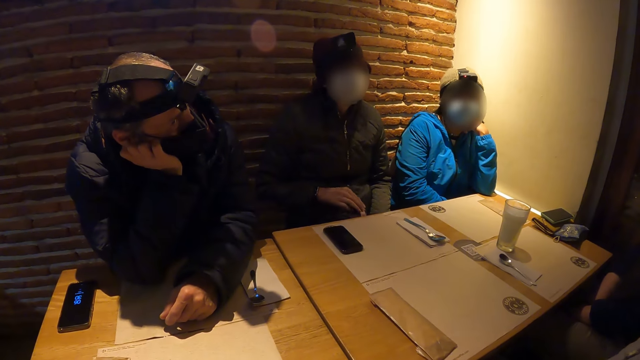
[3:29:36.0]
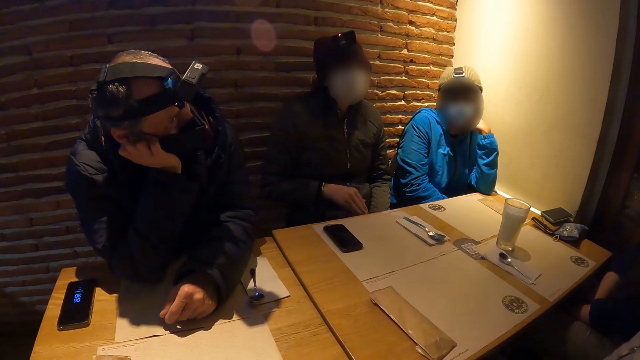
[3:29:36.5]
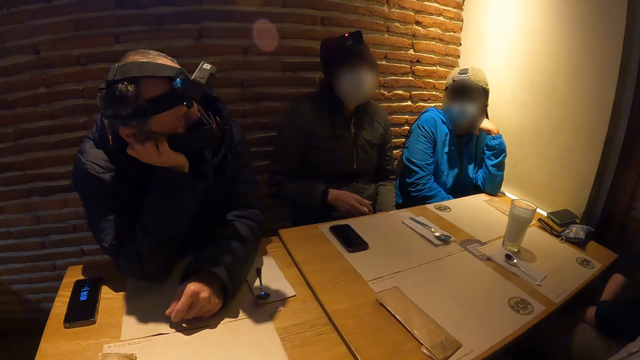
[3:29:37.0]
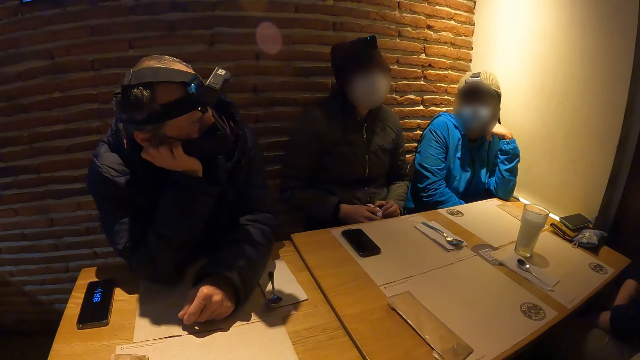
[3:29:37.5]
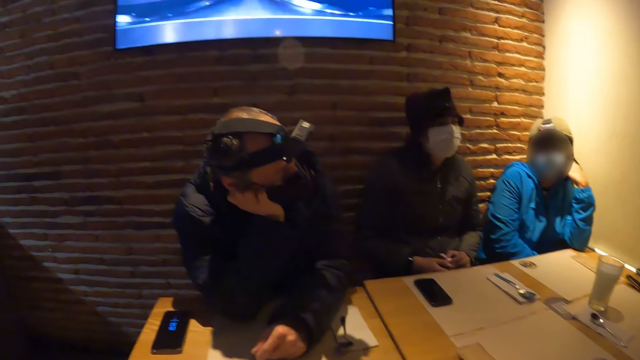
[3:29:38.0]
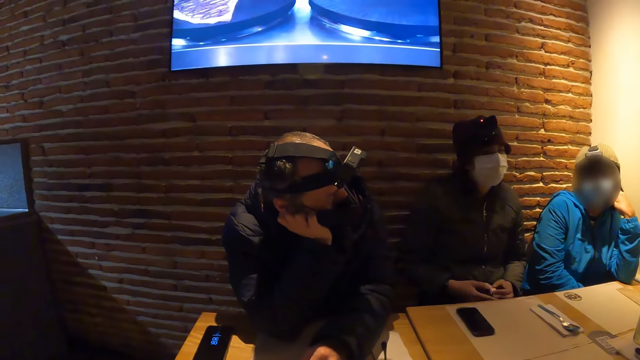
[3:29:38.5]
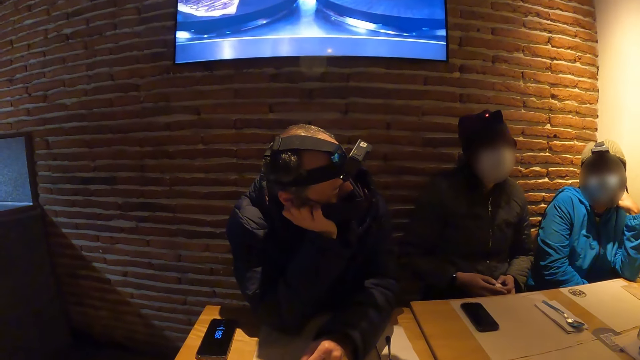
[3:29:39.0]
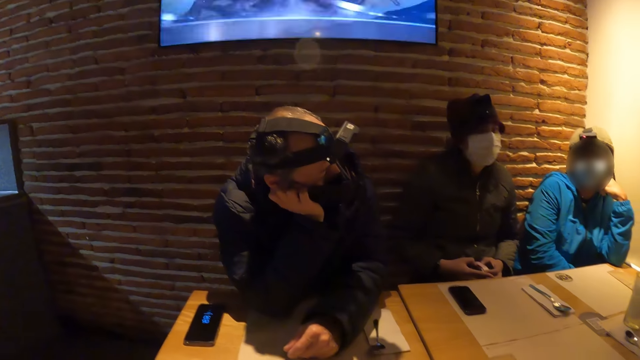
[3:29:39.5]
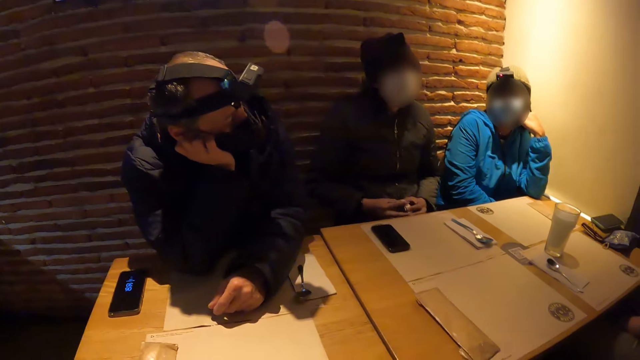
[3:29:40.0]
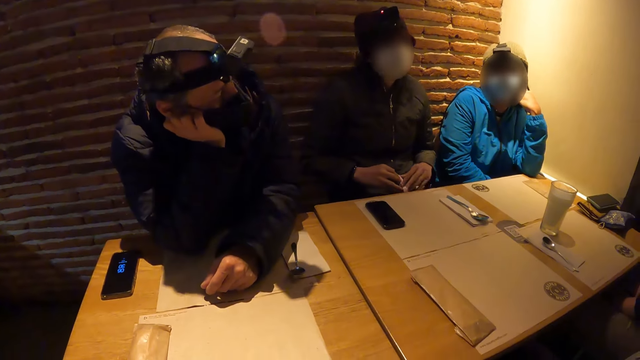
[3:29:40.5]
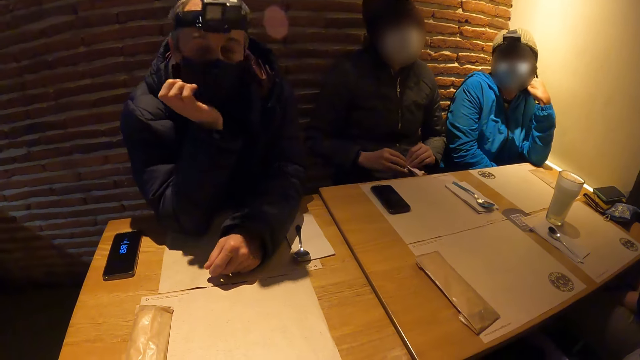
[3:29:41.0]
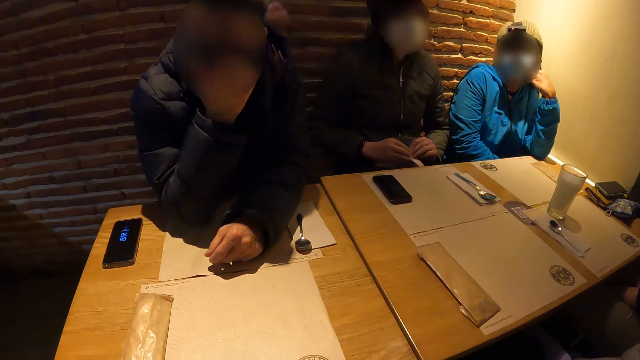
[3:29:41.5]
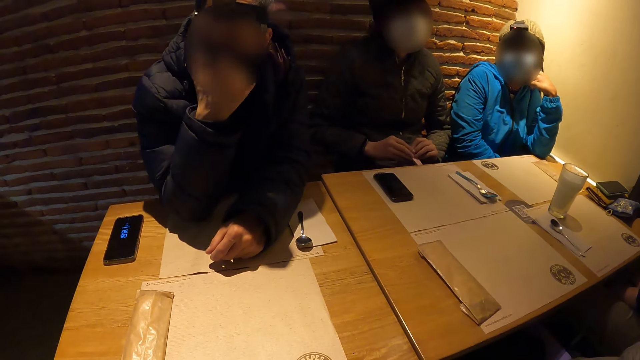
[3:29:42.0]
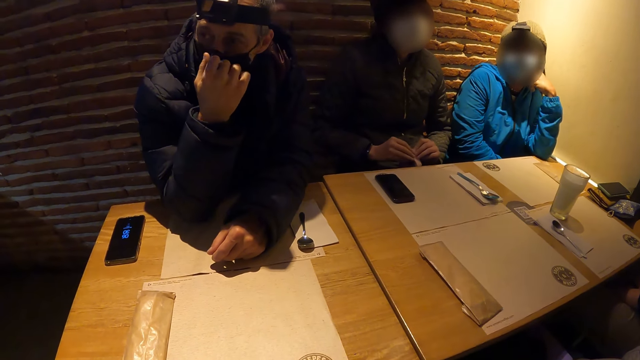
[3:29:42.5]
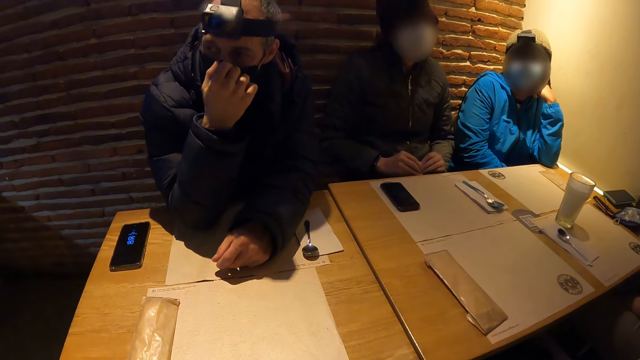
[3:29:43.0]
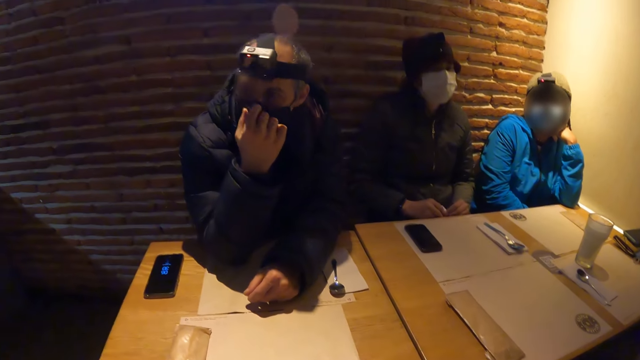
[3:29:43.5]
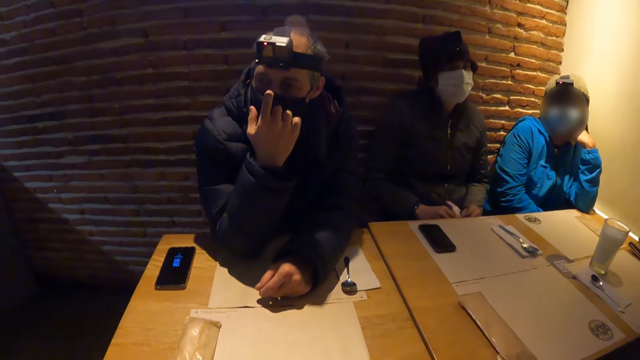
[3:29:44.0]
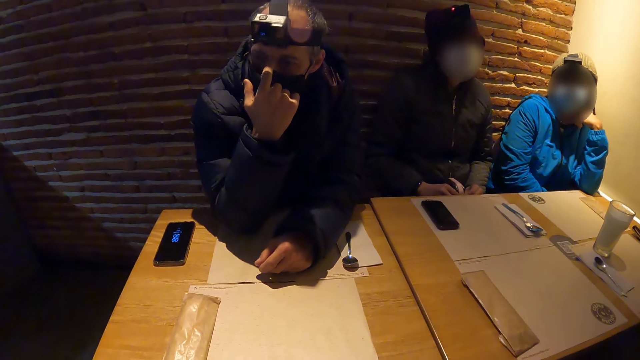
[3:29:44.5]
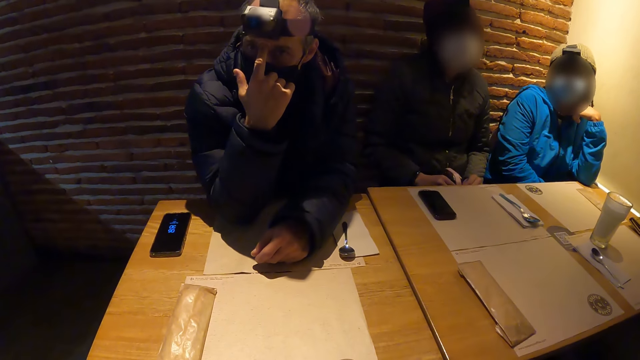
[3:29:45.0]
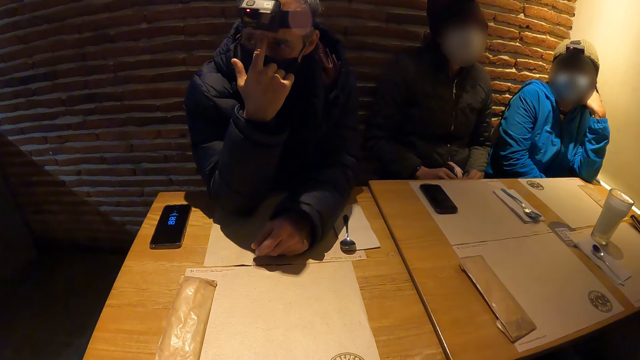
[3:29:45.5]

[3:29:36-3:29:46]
A woman touches a purse on her lap. She holds the purse with both hands. A man adjusts his mask with his right hand.

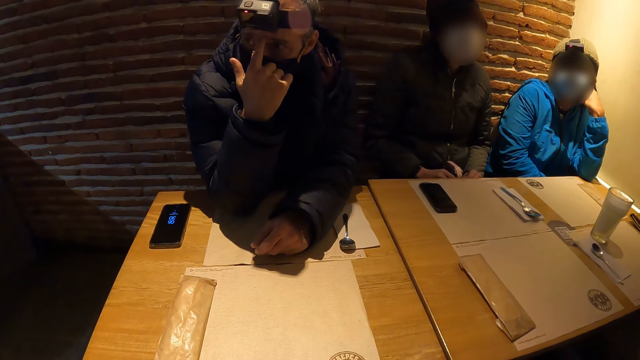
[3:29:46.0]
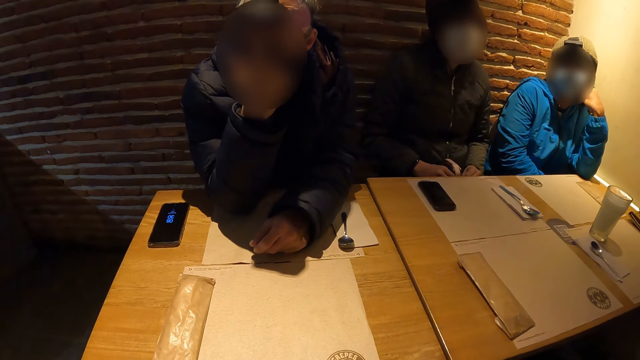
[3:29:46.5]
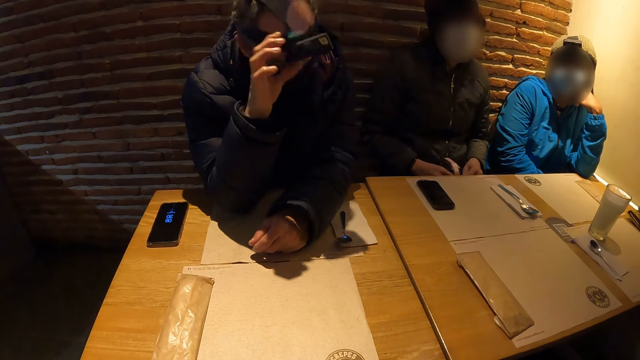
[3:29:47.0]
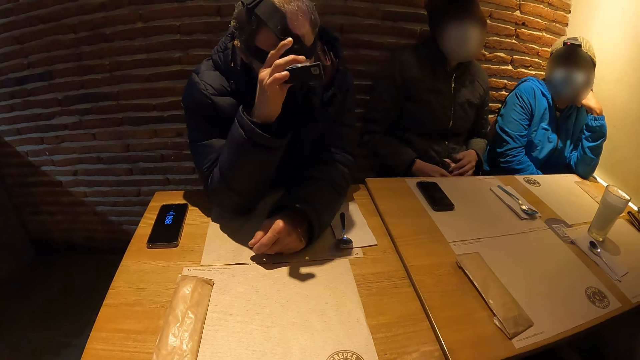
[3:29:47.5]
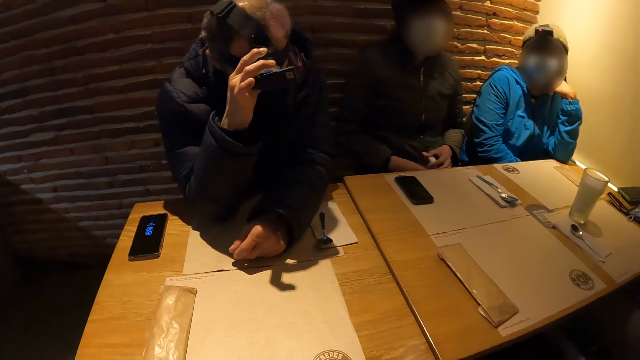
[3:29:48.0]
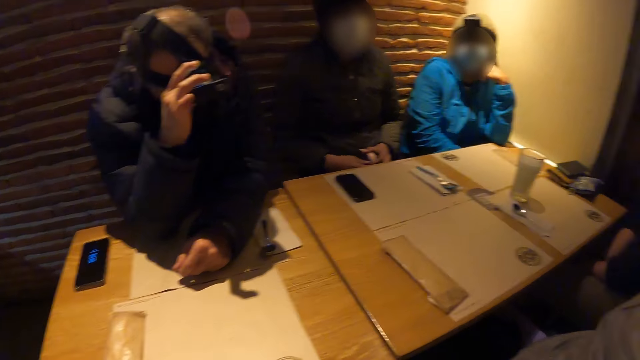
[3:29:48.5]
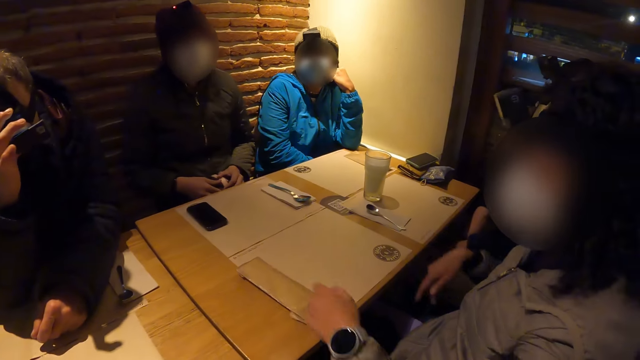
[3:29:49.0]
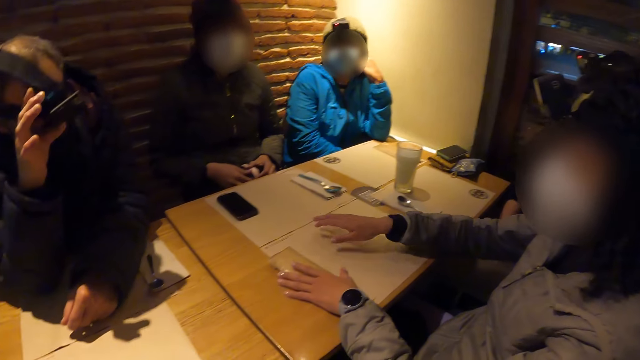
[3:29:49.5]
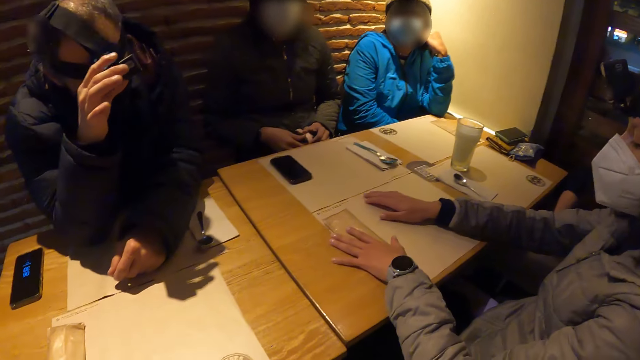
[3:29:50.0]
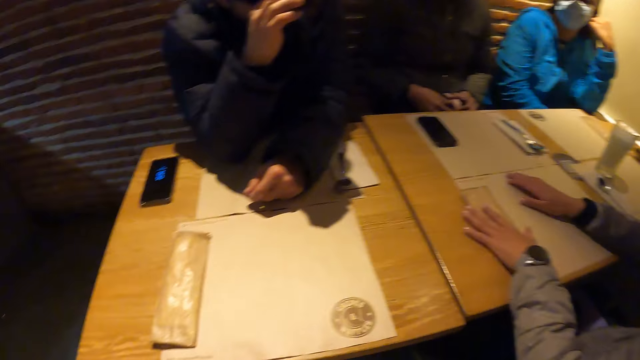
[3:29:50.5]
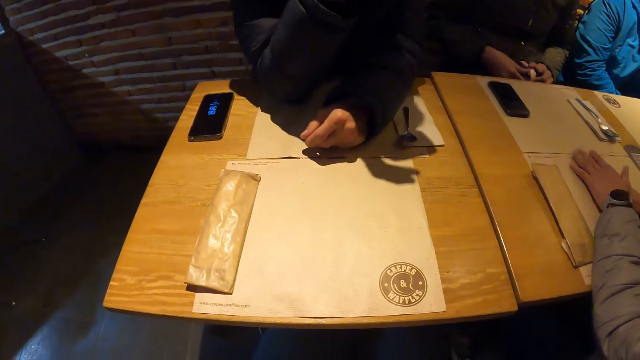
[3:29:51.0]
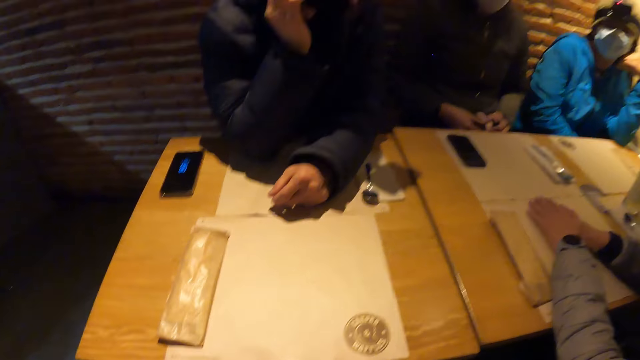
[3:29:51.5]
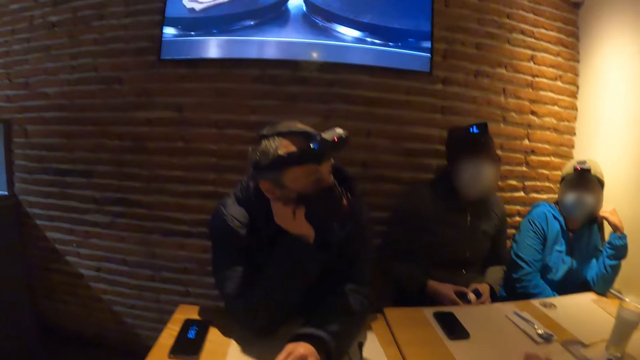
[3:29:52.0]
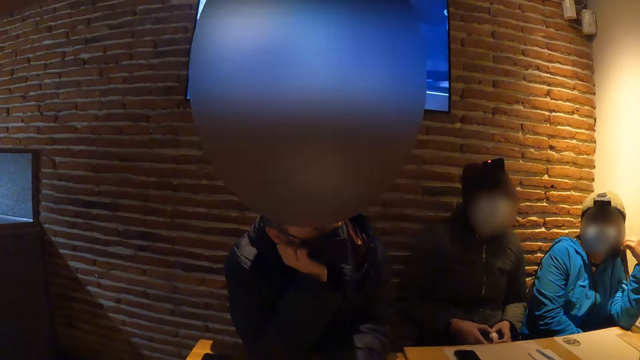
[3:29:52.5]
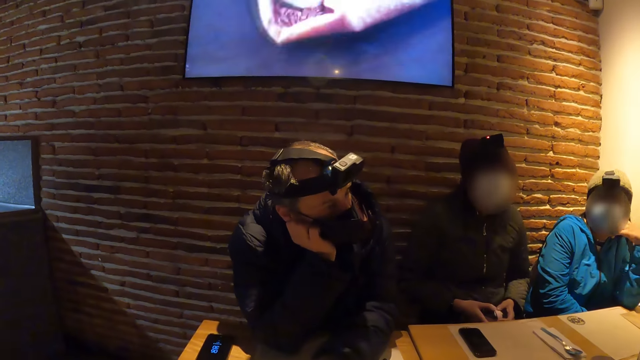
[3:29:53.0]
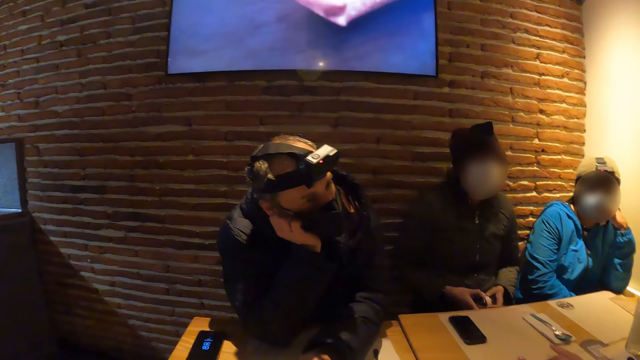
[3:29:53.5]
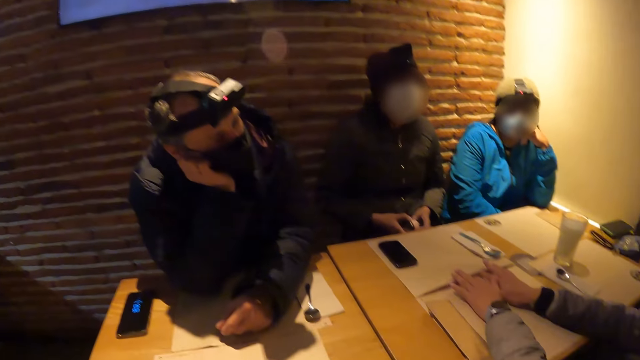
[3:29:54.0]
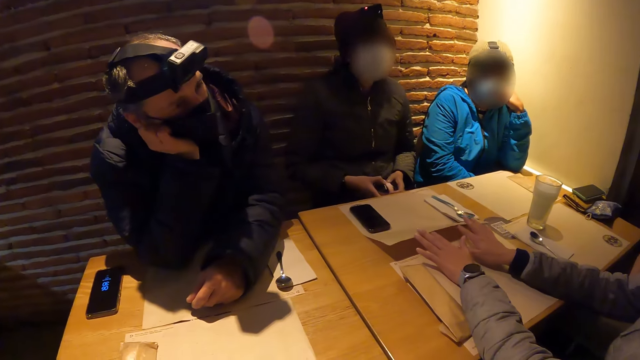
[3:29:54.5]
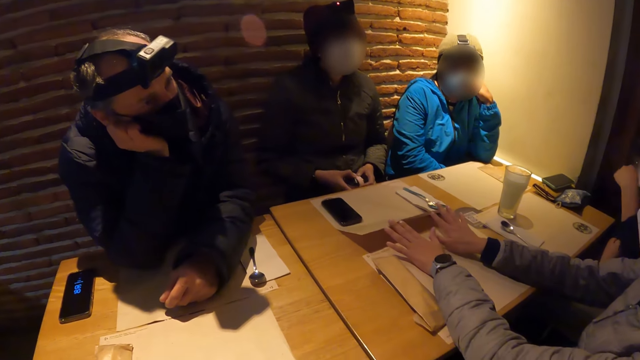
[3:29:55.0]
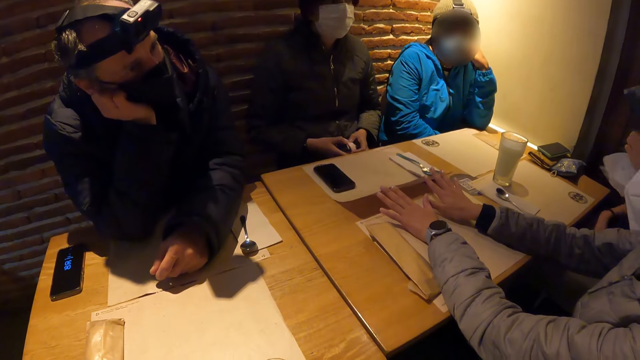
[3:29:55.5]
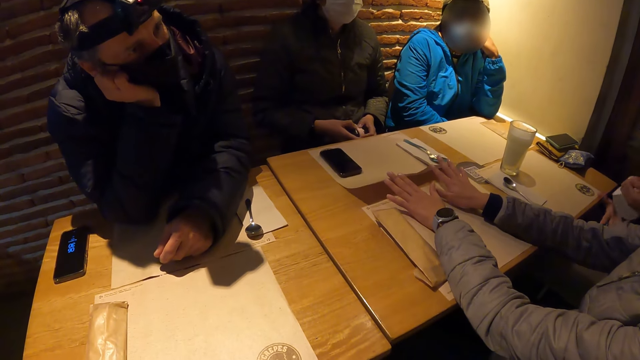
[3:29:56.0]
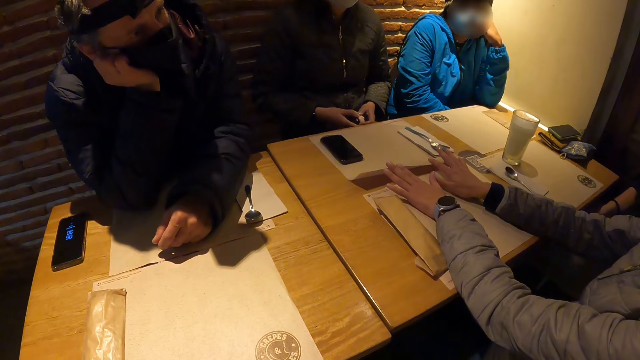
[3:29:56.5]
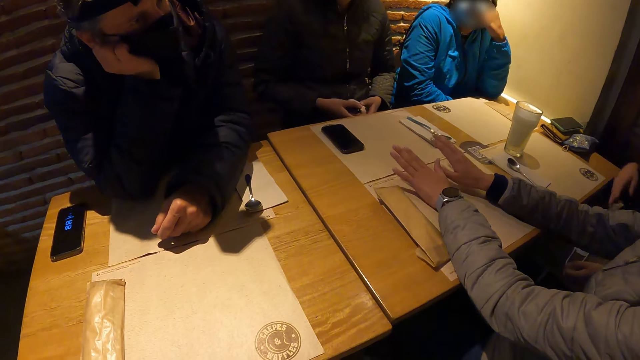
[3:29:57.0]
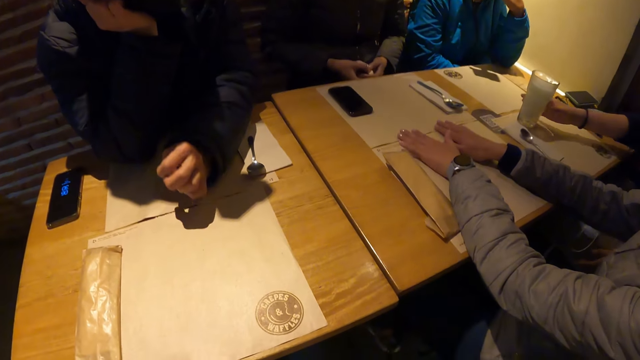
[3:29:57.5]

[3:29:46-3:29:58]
The man adjusts his camera with his right hand. A woman places her left hand on the table. She places her right hand on the table. She moves a table mat. She lifts her left hand from the table and places her right hand on the table with her left hand. Another woman converses with the man and a third woman. The camera wearer watches television. The first woman lifts the table mat from the table with both hands. Another man removes his face mask with his left hand. He holds the face mask with both hands and places the face mask on his legs with his left hand.
